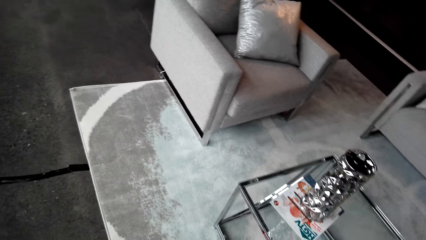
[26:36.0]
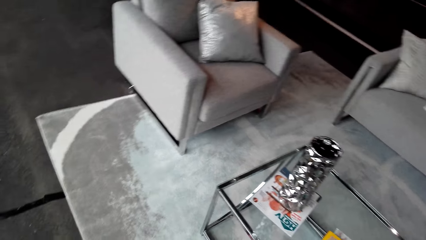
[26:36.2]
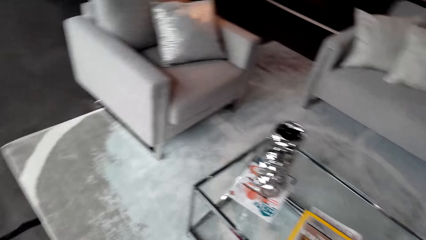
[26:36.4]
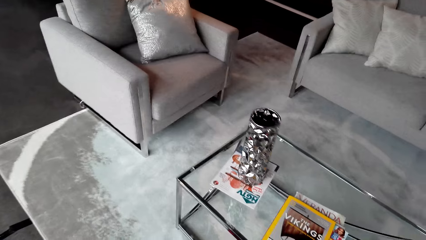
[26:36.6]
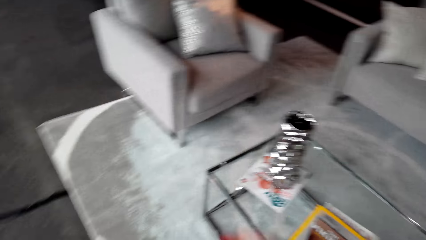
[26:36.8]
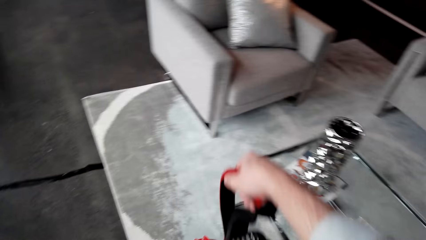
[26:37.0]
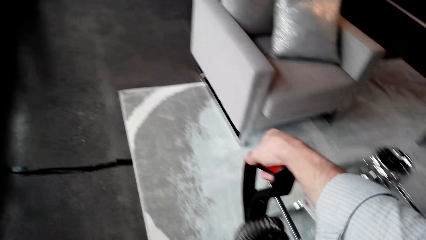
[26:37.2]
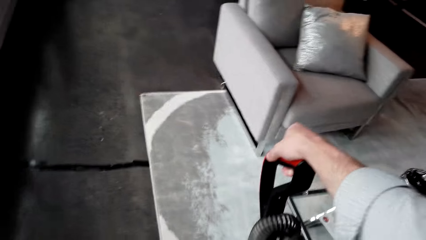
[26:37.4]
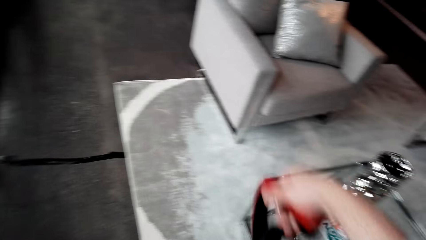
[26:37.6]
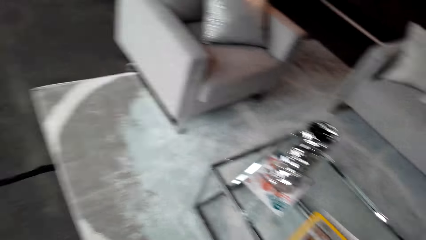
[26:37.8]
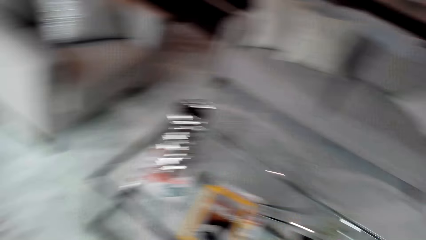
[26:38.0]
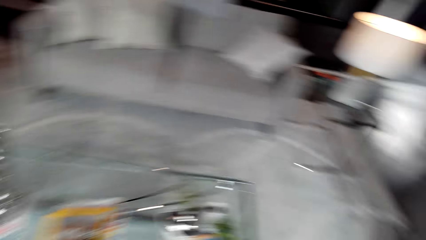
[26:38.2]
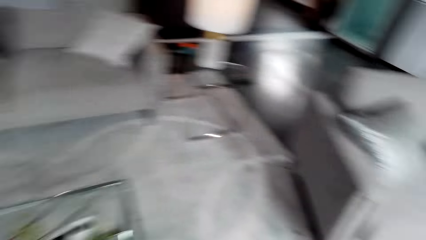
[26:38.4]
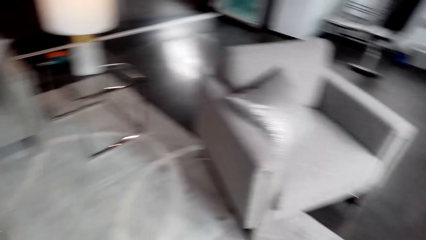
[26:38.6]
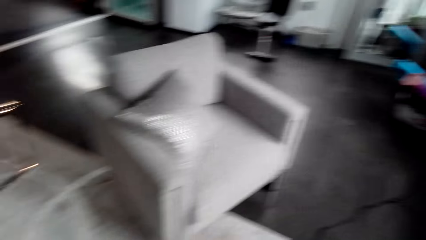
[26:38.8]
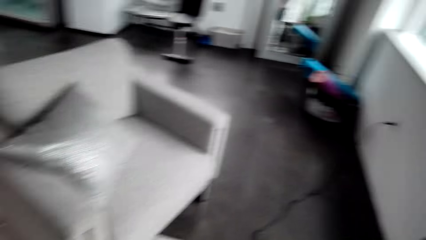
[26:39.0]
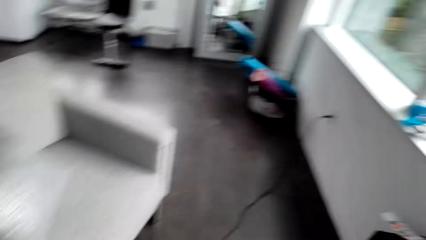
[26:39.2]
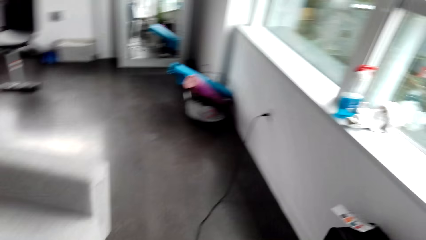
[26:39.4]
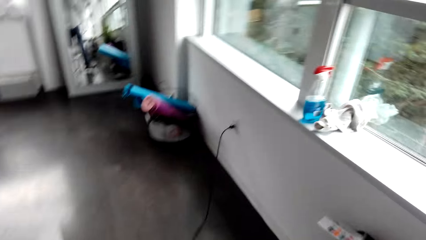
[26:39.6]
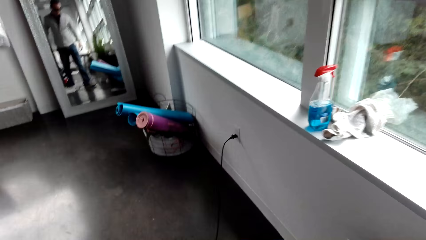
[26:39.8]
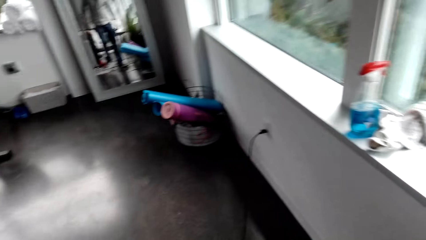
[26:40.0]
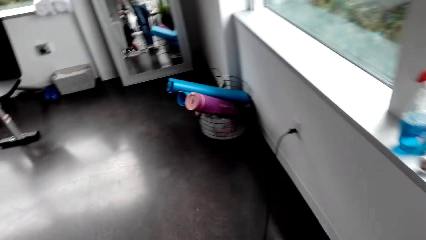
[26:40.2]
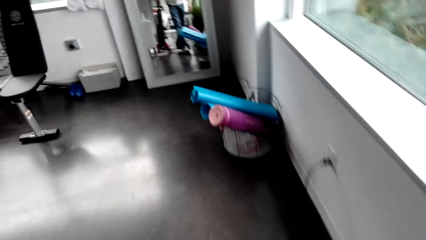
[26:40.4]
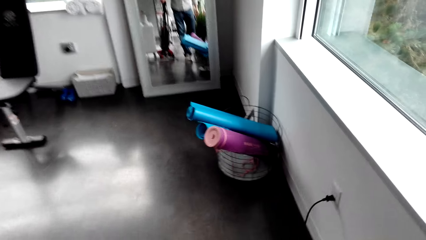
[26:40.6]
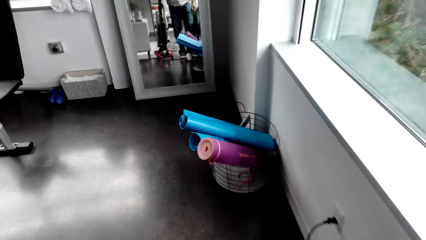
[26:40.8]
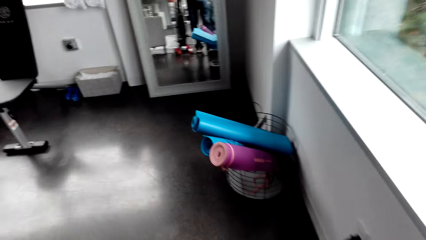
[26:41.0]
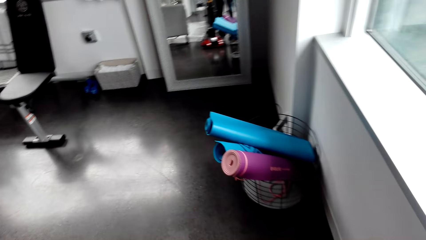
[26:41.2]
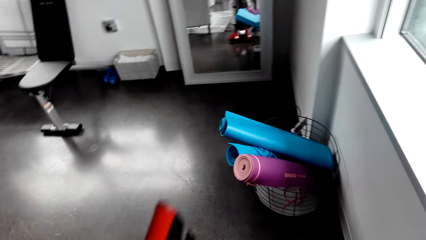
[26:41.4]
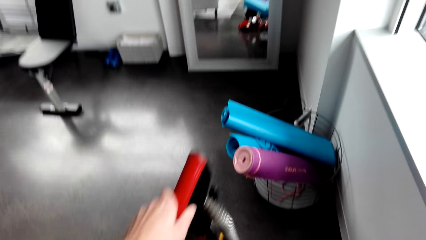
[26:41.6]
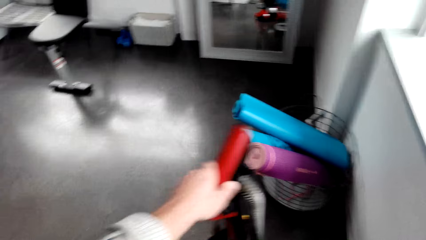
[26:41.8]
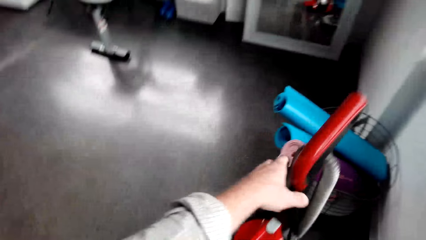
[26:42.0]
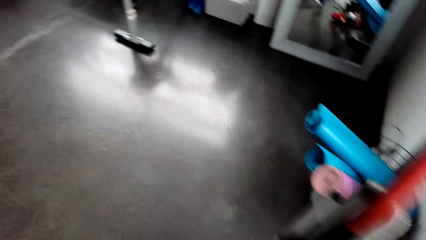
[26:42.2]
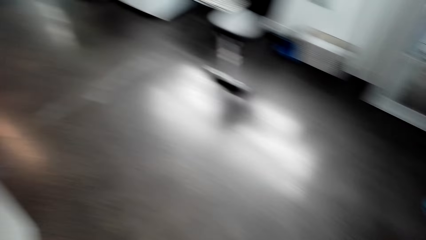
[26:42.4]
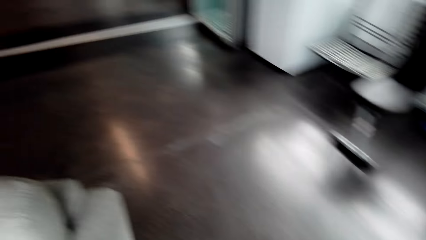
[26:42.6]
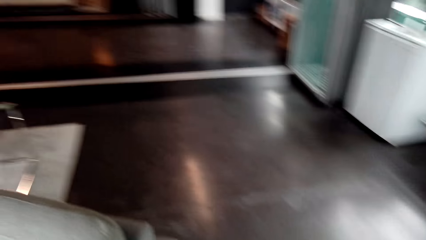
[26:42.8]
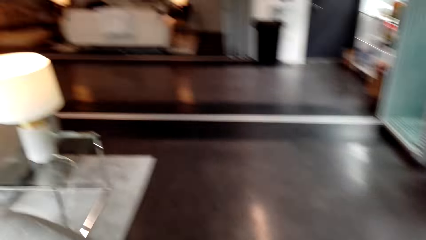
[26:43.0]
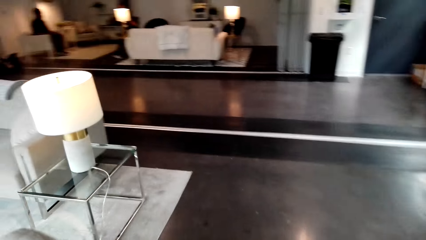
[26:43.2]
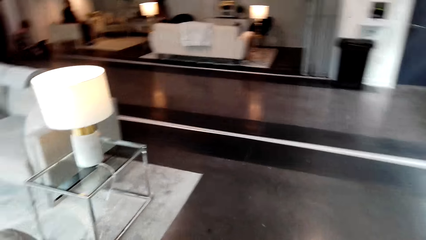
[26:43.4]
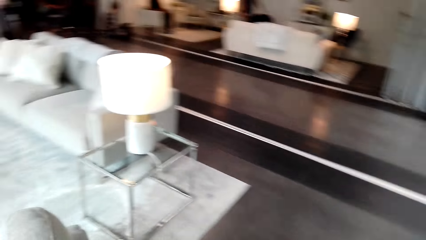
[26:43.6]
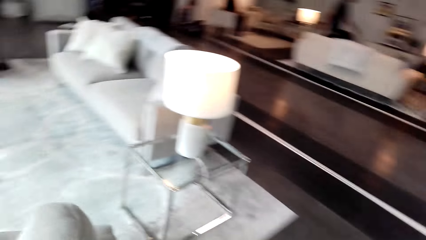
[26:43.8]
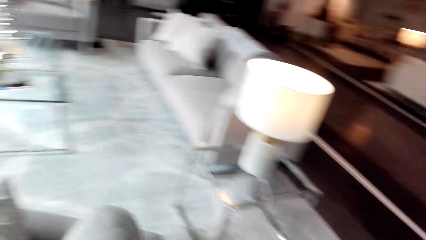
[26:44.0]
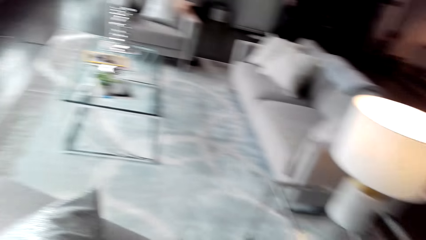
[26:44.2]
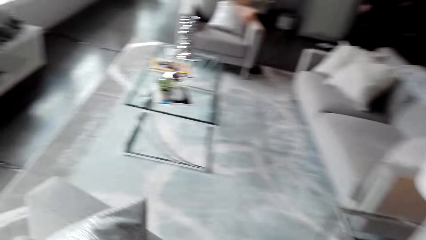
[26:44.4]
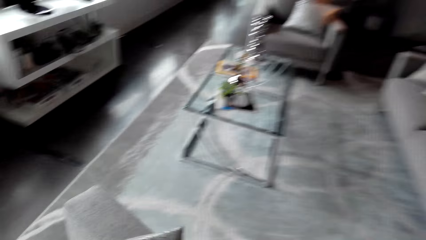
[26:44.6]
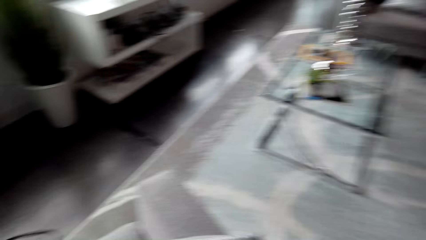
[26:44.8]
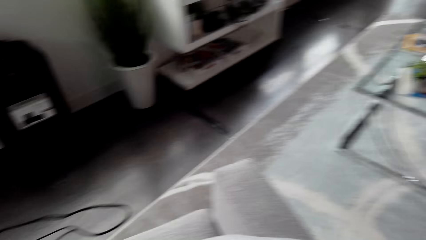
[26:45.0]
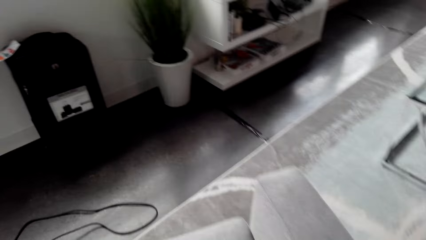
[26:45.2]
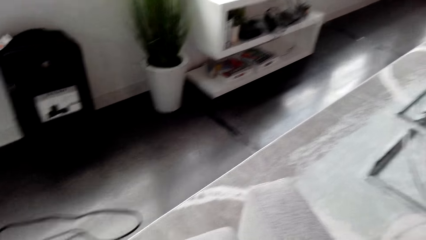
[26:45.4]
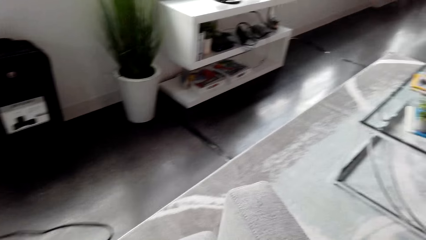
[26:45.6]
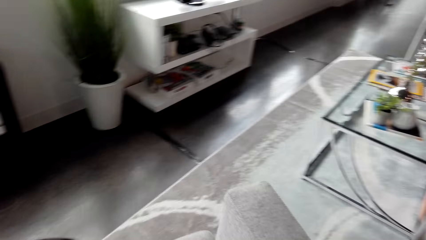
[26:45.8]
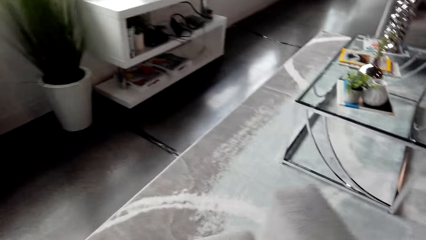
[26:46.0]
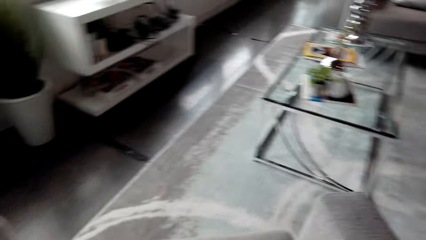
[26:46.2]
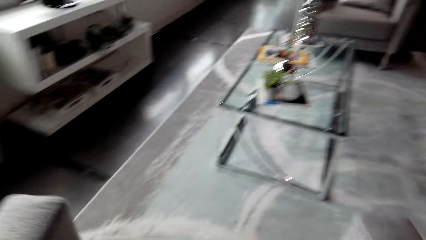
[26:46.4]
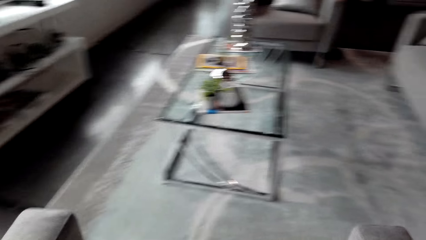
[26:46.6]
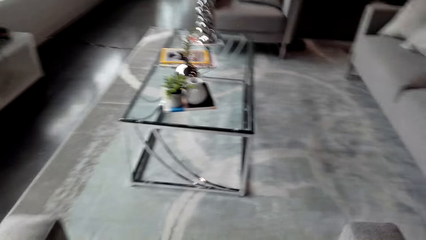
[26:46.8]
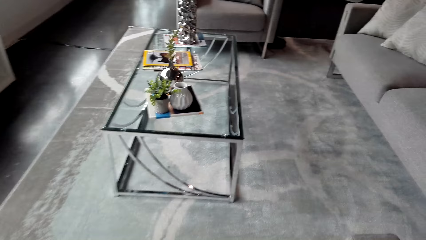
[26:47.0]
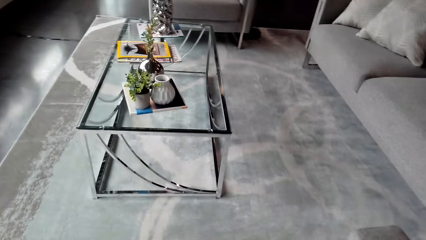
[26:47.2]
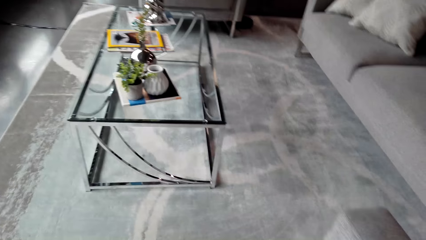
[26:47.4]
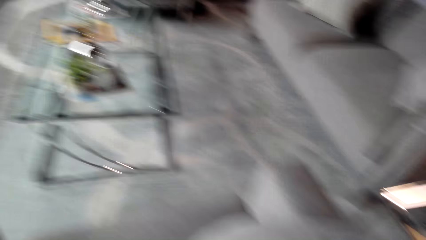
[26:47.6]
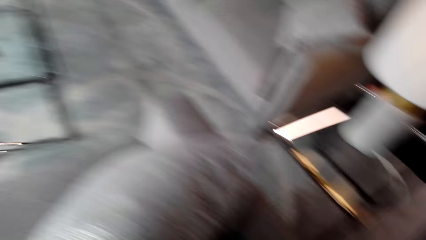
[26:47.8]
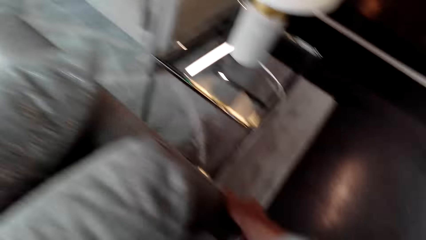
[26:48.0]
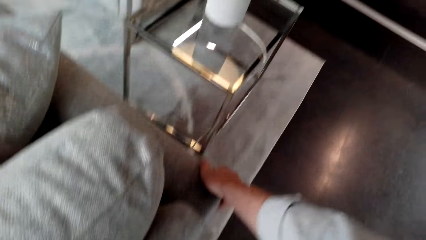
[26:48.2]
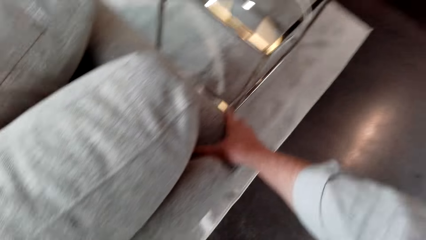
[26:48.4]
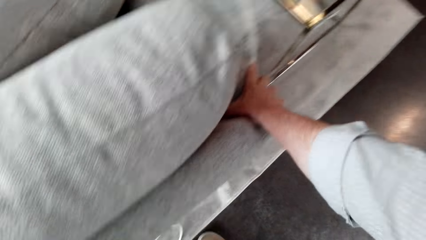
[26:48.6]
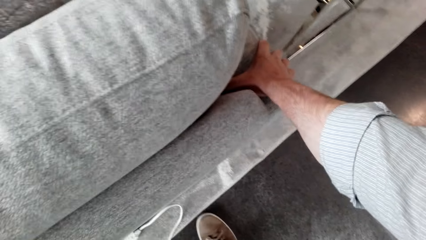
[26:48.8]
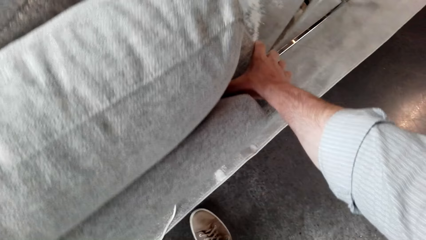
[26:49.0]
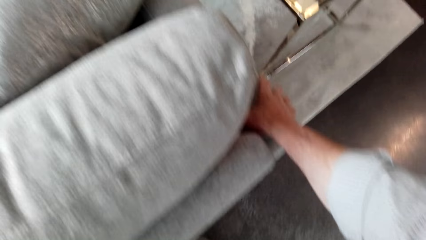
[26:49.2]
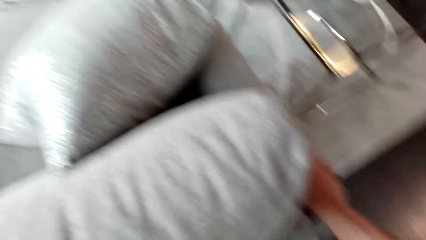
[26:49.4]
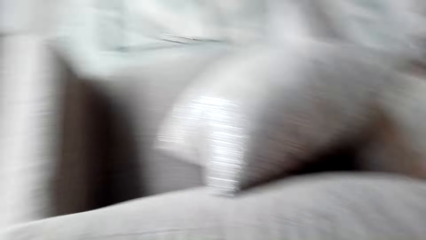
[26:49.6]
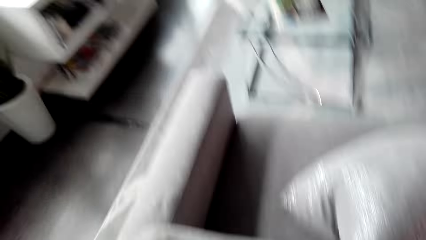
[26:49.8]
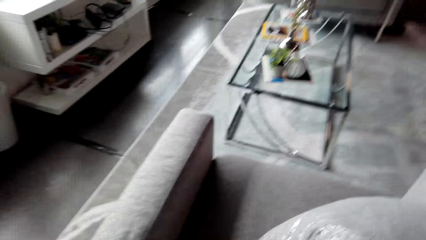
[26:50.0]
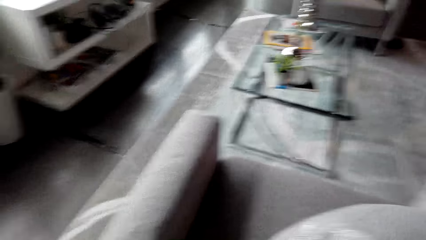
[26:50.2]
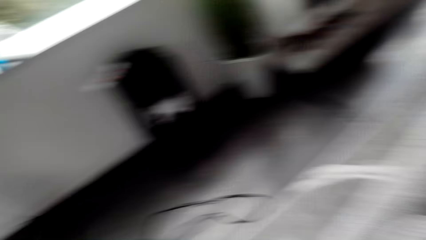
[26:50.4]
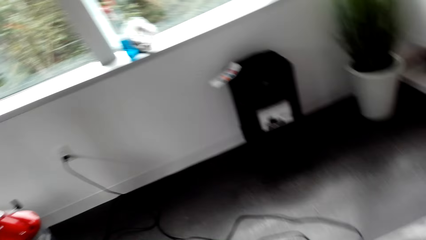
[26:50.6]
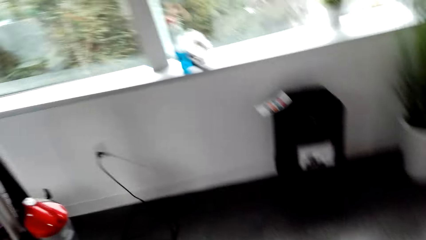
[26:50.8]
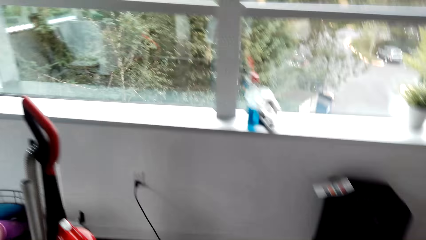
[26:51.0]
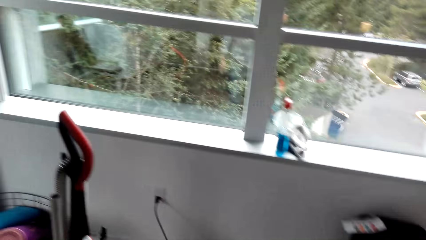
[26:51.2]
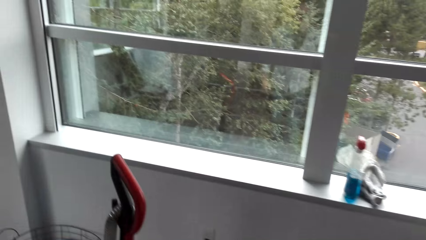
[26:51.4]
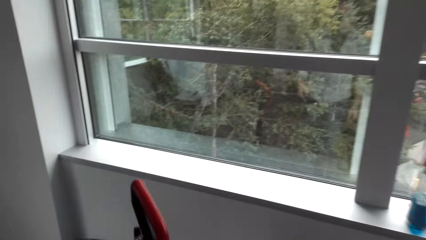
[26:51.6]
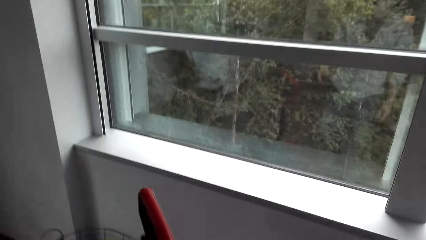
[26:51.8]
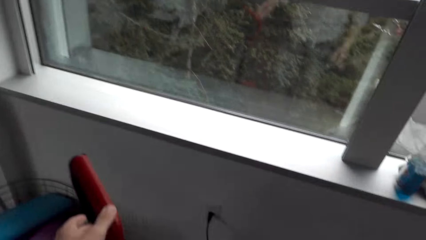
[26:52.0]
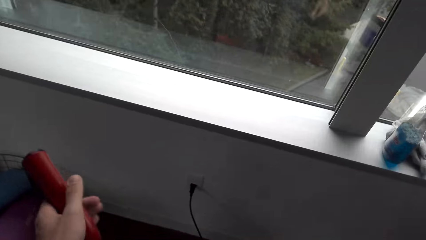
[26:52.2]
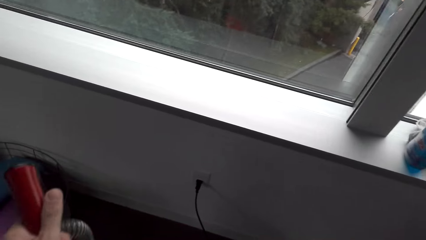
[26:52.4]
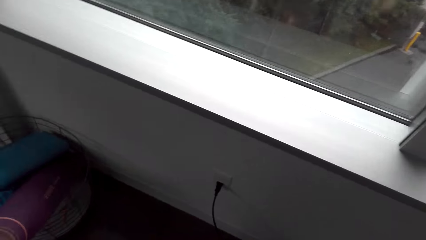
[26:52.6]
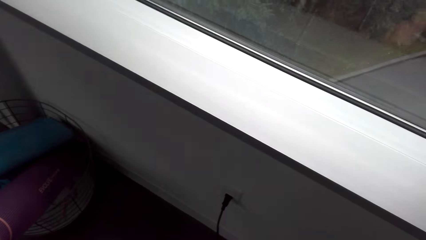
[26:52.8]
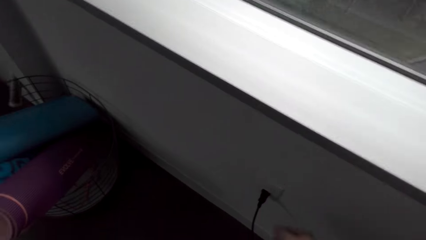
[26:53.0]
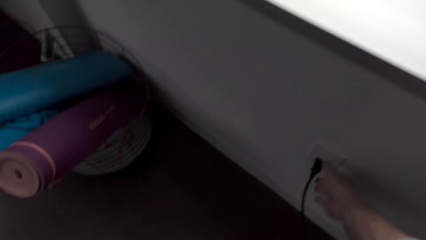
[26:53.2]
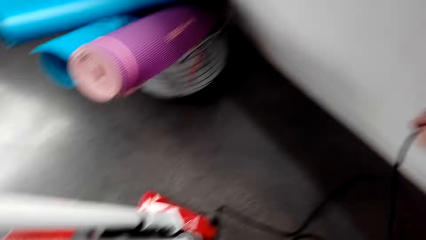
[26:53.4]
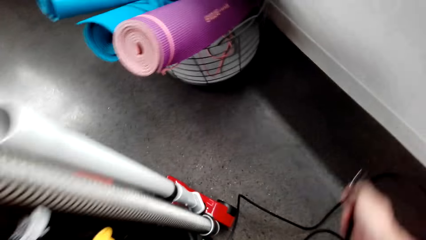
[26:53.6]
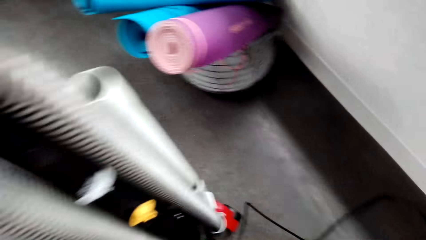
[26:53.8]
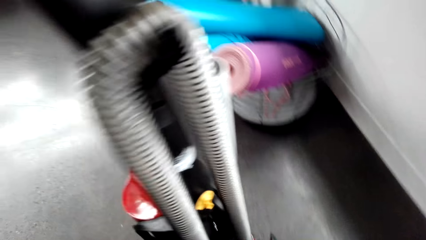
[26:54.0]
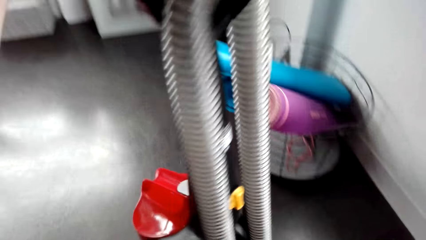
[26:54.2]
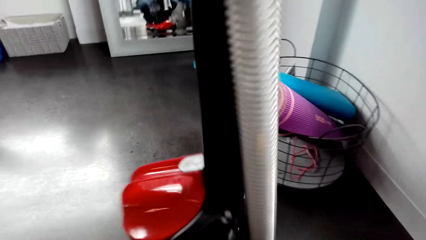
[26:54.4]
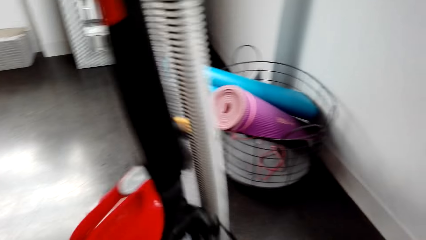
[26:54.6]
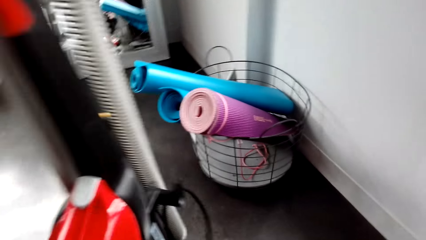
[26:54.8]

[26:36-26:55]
The camera wearer holds the vacuum cleaner. They walk around the room. They put the vacuum cleaner down. They walk around the room. They move the chair. They walk around the room. They take the vacuum cleaner. They hold the vacuum cleaner. They unplug the cable from the socket.
